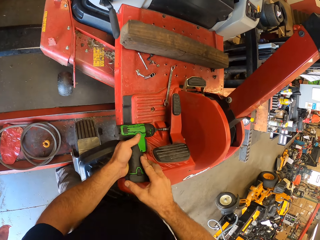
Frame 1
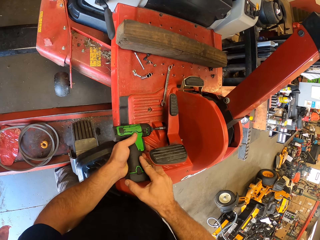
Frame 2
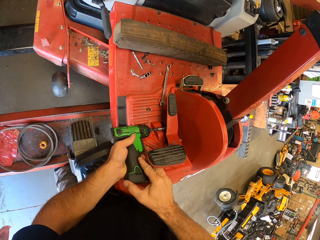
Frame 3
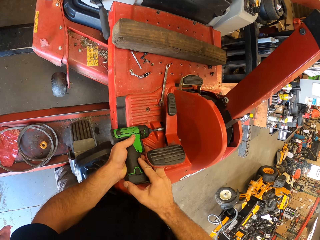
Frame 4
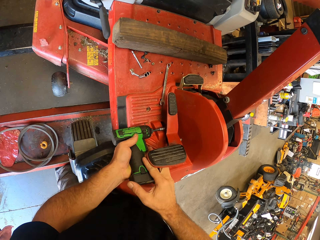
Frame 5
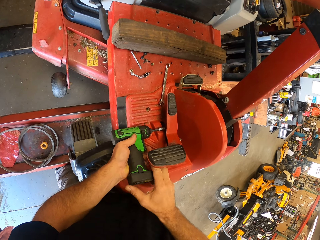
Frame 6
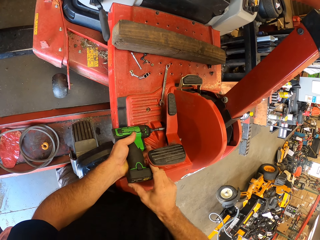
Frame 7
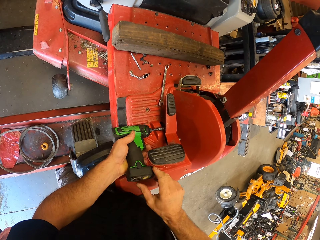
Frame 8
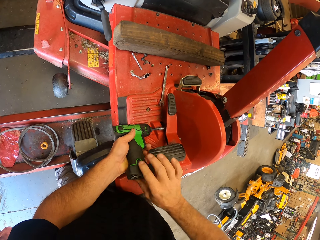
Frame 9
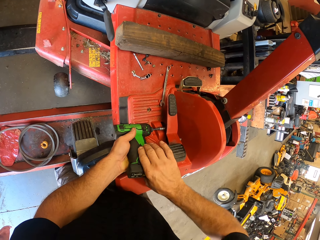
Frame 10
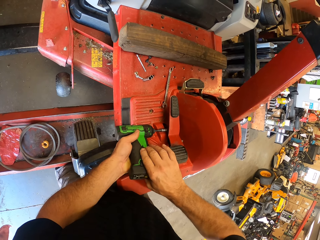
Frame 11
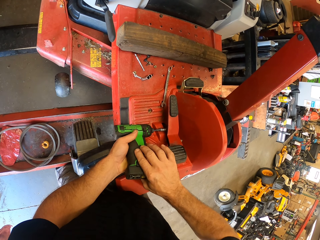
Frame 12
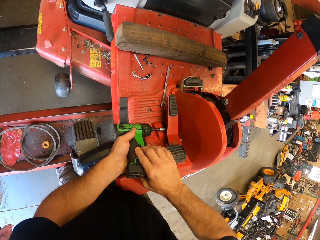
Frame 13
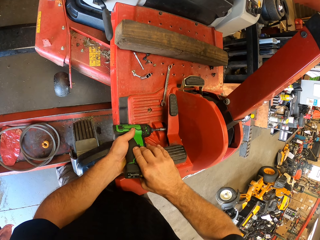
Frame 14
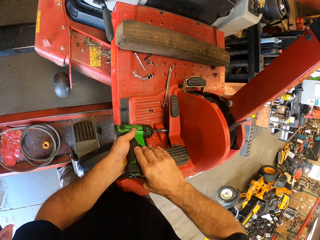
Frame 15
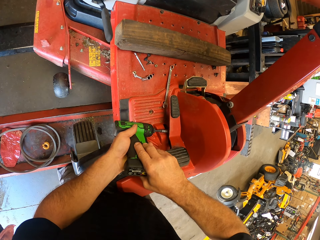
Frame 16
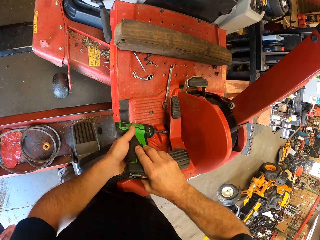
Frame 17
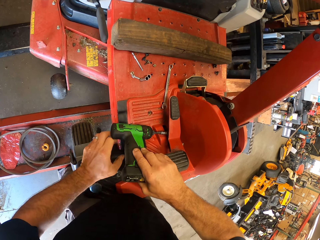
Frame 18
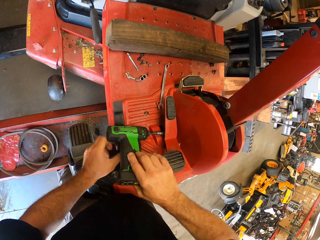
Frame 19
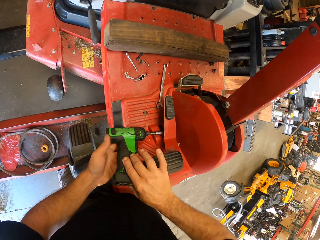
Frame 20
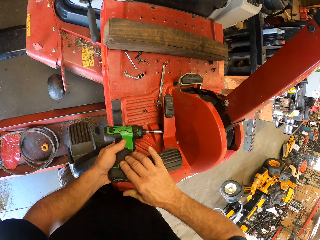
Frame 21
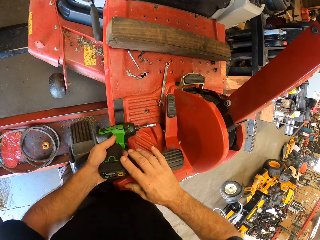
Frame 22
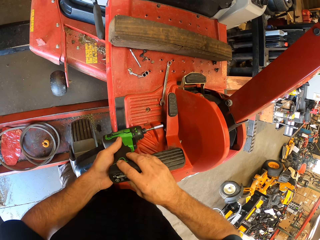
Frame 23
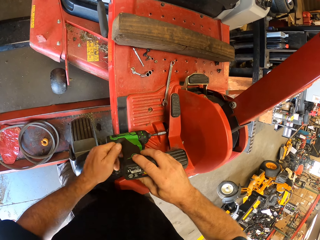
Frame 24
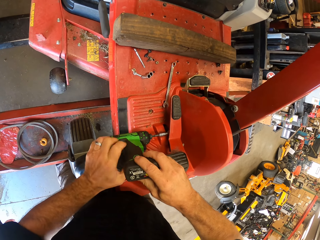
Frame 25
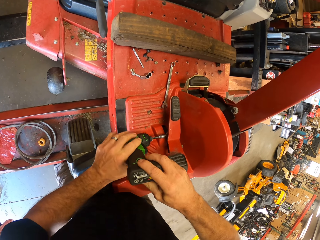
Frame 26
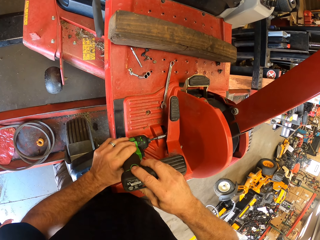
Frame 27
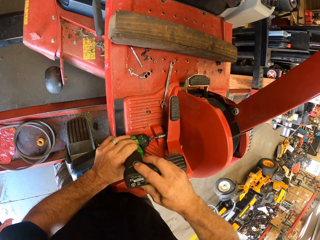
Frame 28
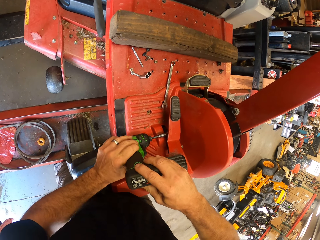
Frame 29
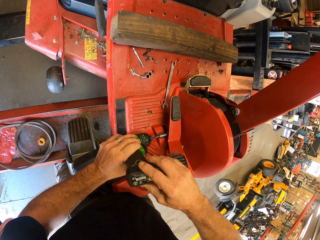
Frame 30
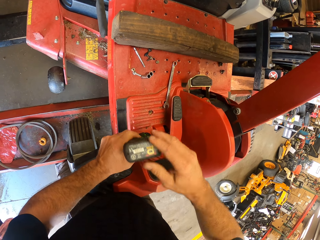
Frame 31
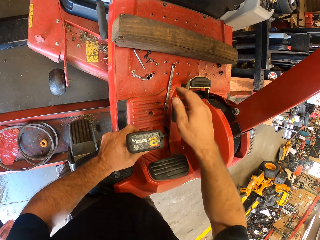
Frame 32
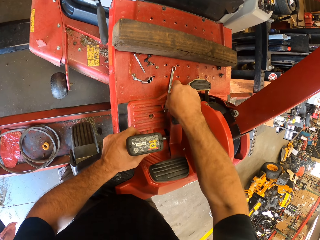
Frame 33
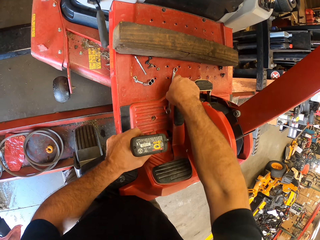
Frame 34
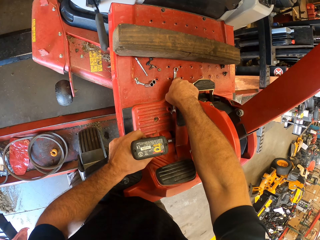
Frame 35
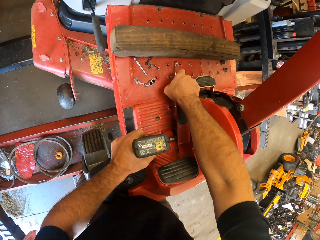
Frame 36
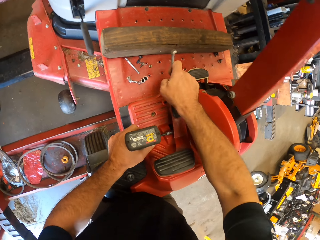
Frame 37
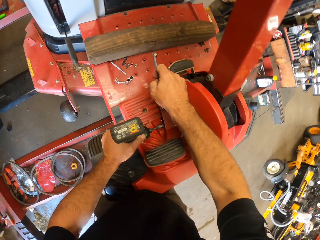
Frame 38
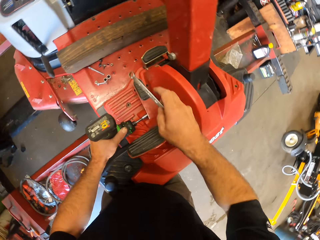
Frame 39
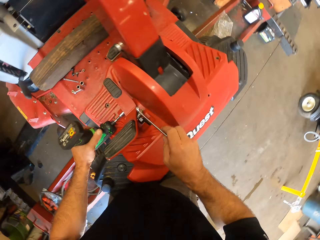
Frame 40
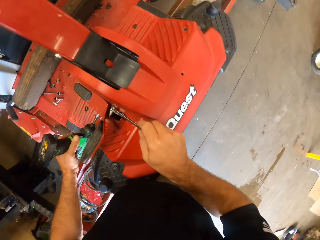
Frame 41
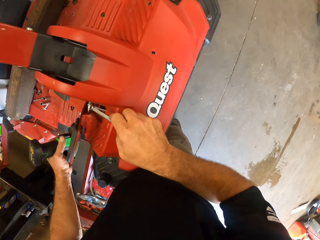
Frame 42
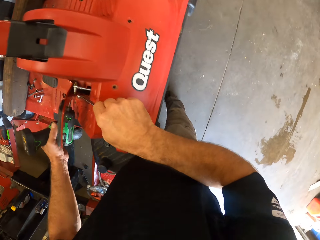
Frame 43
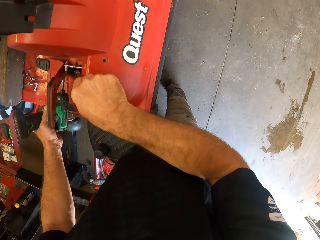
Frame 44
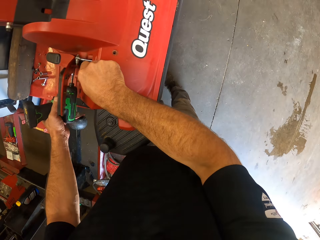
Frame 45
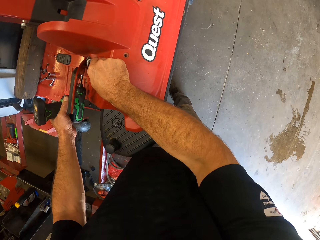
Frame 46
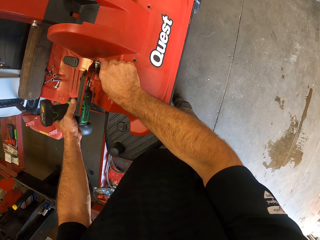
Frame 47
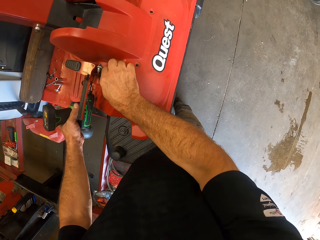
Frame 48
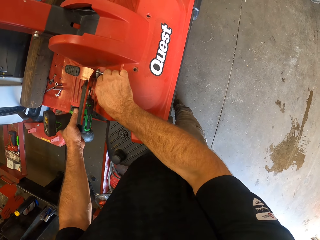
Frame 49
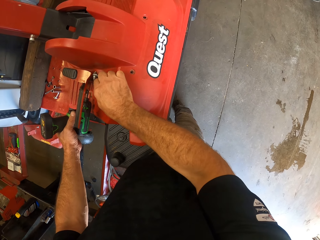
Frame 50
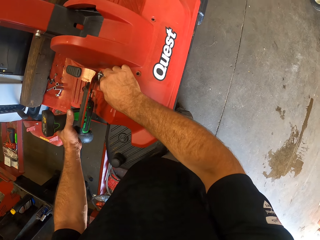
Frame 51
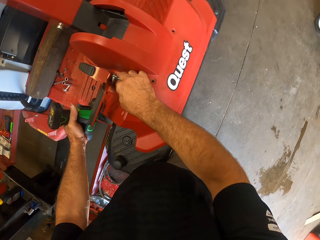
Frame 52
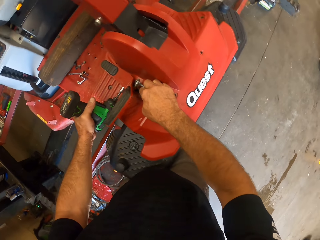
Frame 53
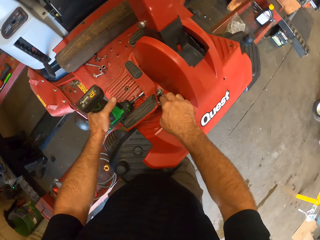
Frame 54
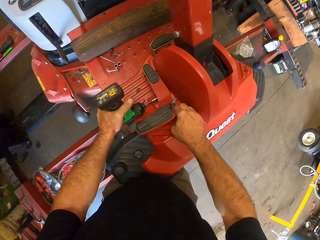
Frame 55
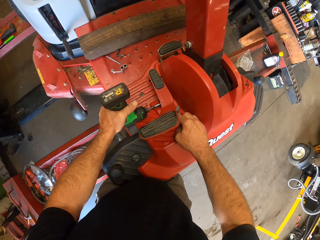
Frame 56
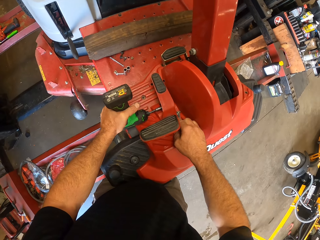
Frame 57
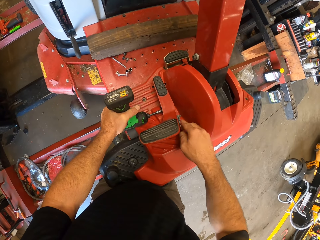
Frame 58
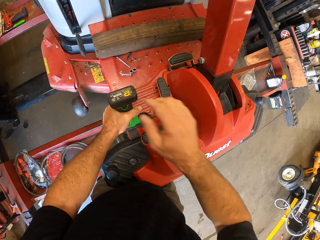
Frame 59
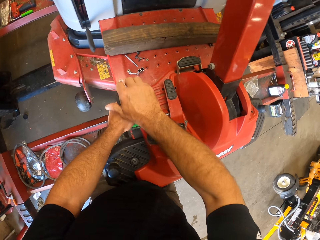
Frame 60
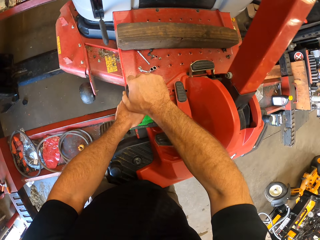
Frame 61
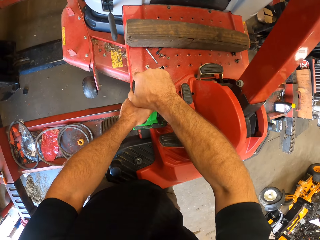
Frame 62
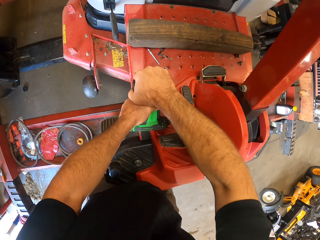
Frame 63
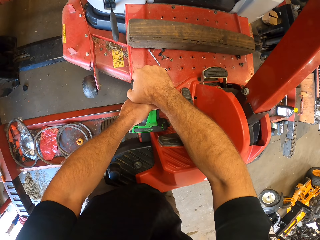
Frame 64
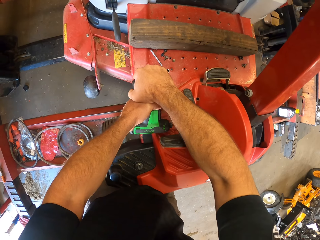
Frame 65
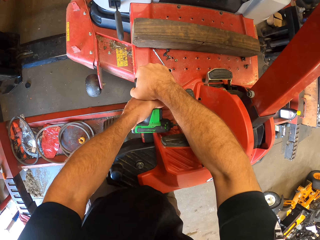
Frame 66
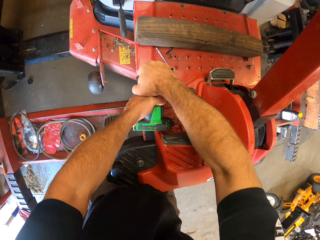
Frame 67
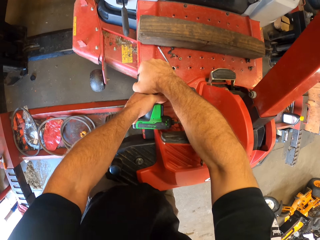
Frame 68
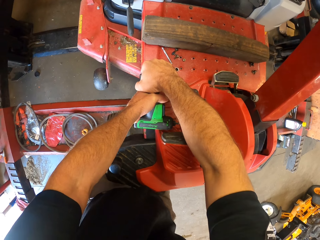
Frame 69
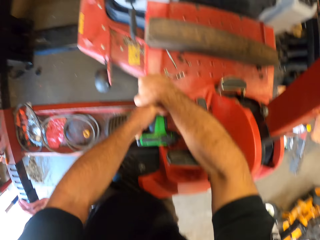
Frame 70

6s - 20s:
The camera wearer unscrews the bolts around the hood of the lawn mower with the bolt tightening machine with both hands. He screws part of the lawn mower. He grabs a spanner on the hood of the lawn mower with his right hand. He loosens part of the lawn mower. He holds down a bolt with the spanner.

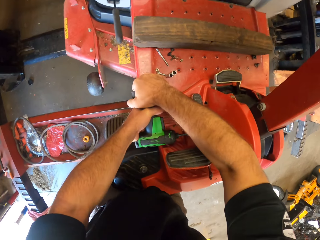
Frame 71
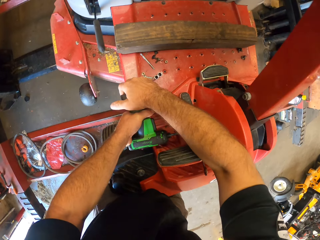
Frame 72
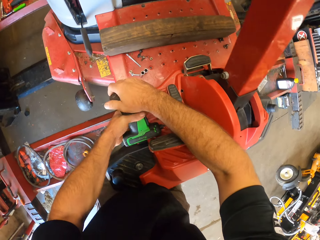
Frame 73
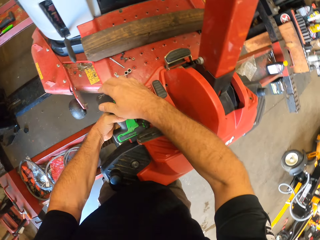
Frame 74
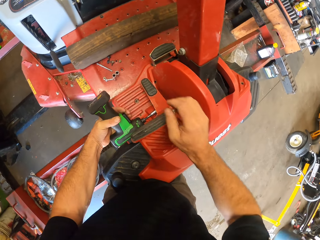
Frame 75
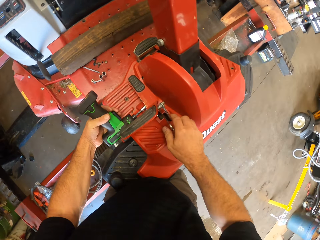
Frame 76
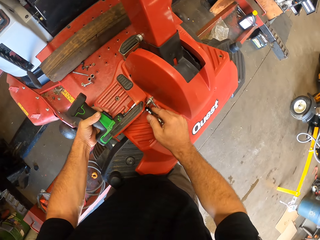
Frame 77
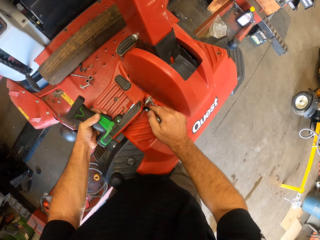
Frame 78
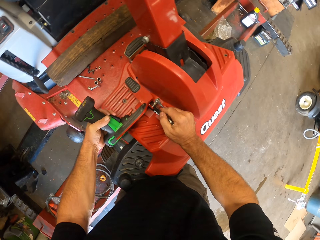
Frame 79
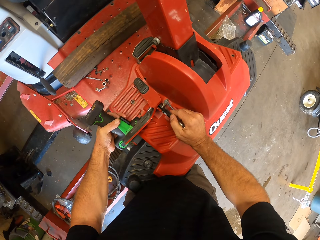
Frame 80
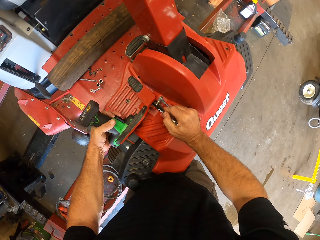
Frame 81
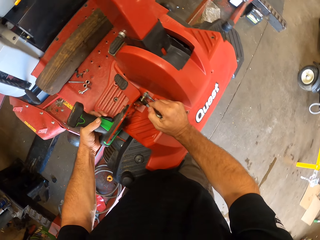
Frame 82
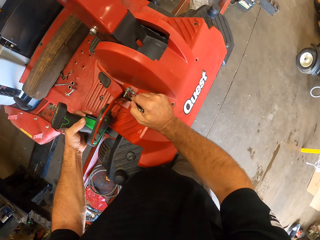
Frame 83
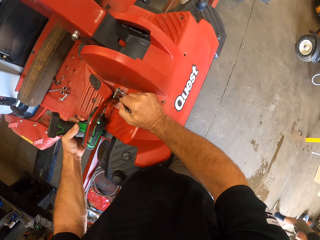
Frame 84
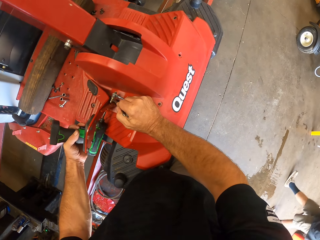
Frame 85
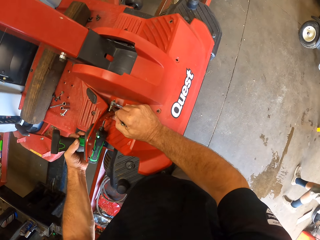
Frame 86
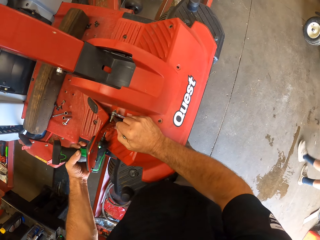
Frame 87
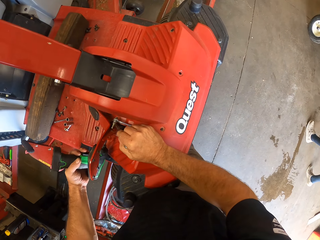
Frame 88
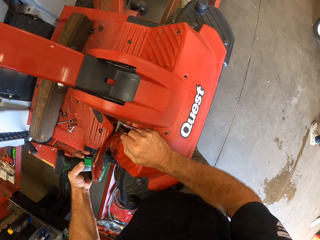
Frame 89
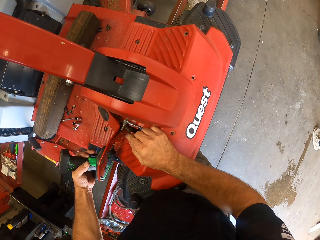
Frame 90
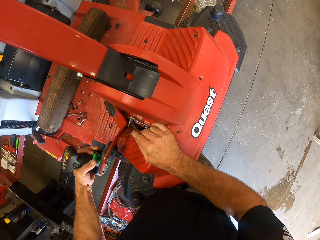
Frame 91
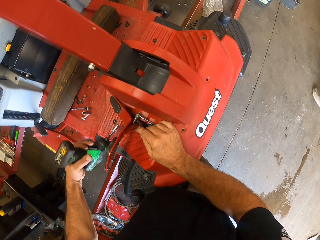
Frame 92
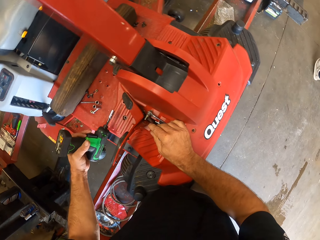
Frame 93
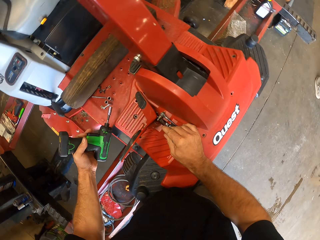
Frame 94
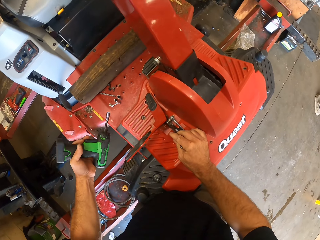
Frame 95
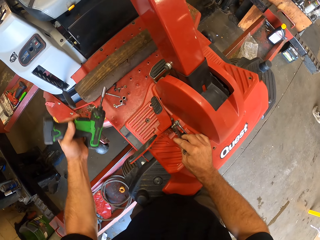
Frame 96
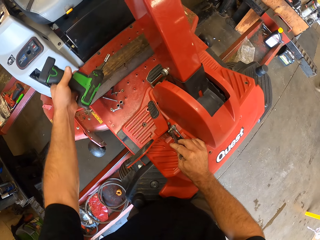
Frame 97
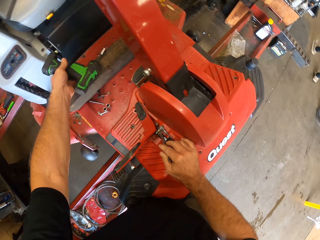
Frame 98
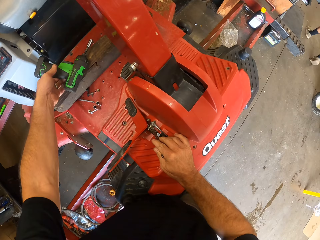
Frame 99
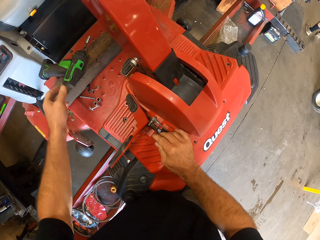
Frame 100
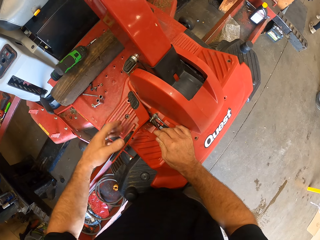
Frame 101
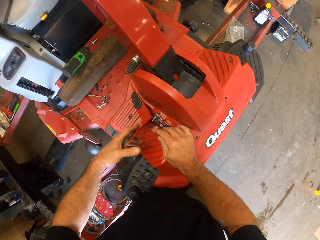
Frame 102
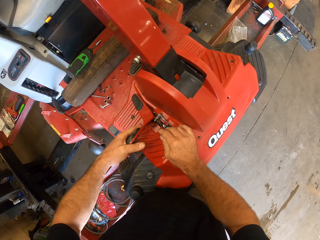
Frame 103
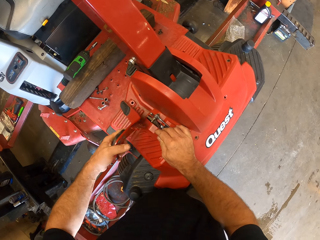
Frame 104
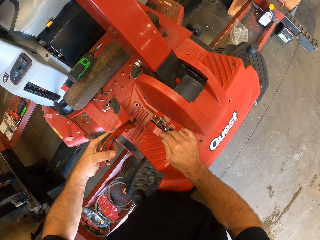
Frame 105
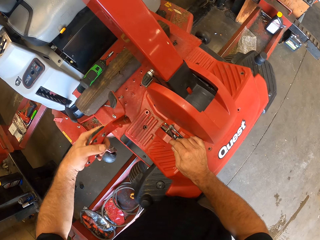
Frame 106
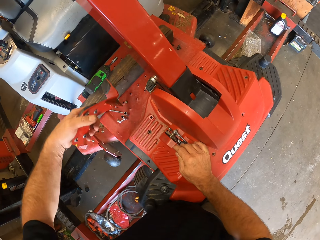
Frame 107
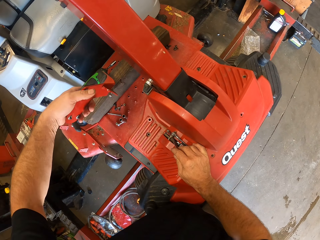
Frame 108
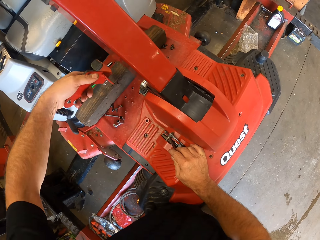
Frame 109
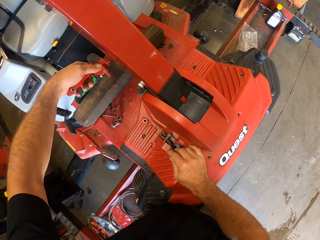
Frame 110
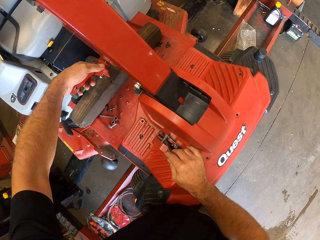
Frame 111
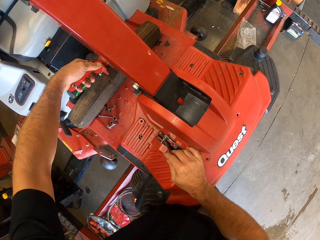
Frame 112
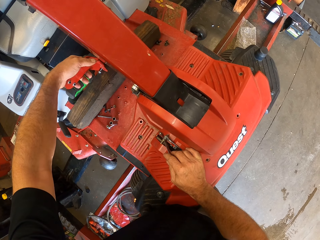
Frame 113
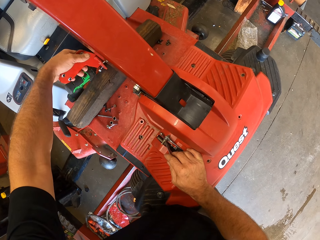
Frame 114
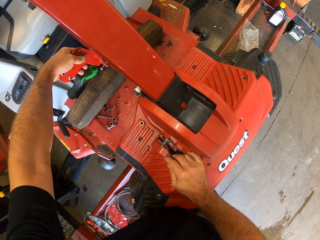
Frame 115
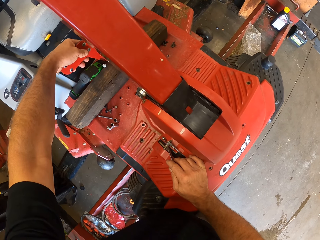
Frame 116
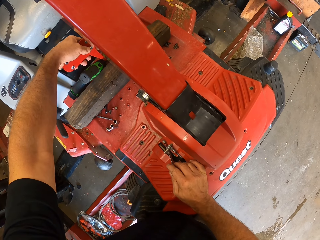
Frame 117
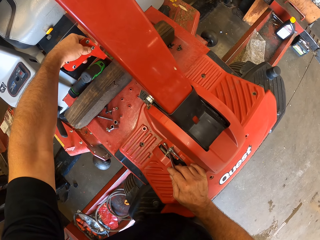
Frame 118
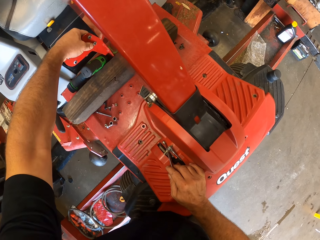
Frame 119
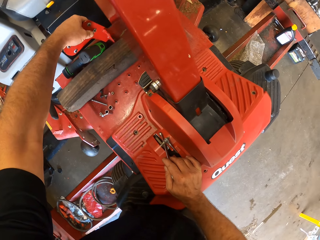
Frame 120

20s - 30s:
The camera wearer holds the spanner with his right hand. He removes the bolt tightening machine from the bolt. He drops the bolt tightening machine on a wood on top of the hood. He removes the pedal from the hood with his left hand. He puts the pedal on the lawn mower.
